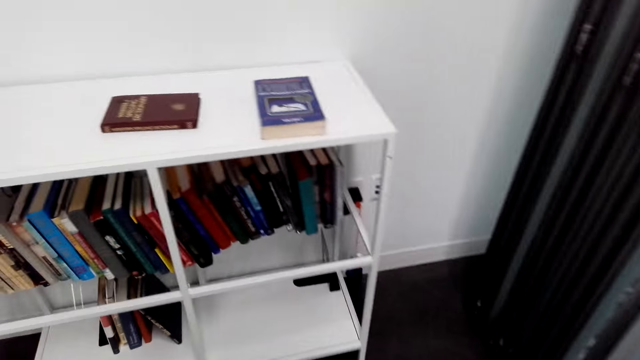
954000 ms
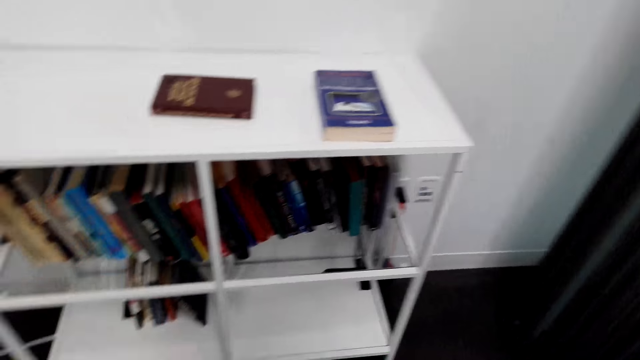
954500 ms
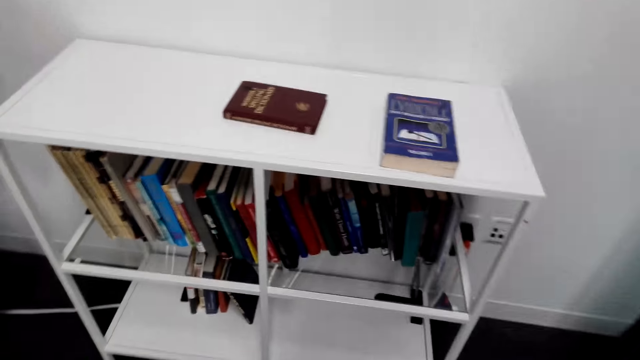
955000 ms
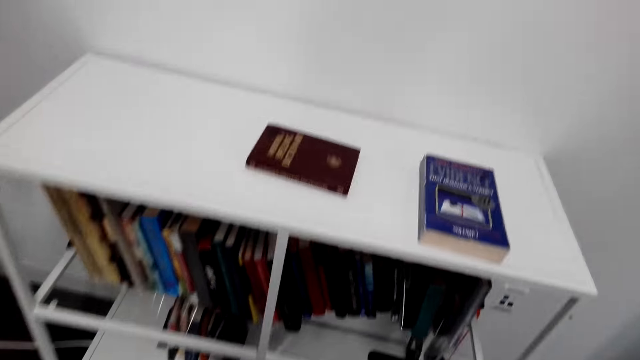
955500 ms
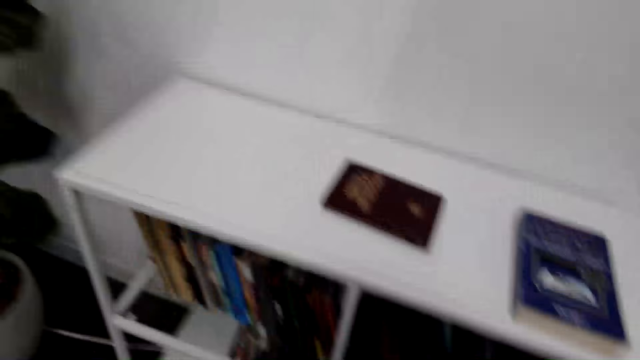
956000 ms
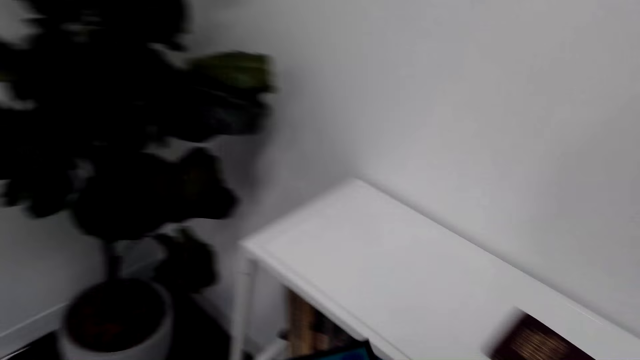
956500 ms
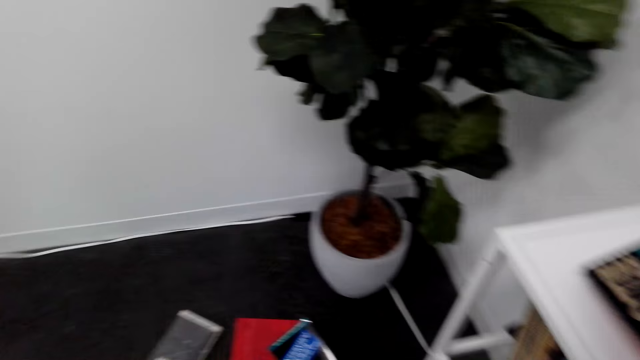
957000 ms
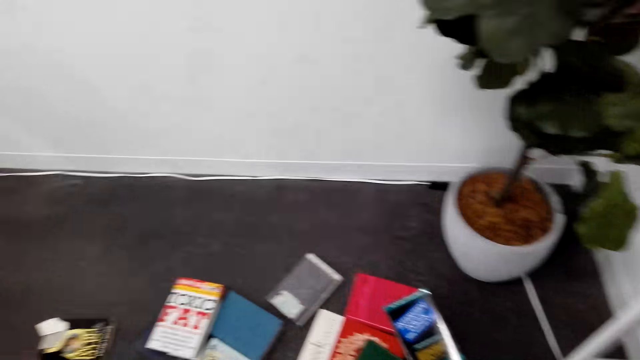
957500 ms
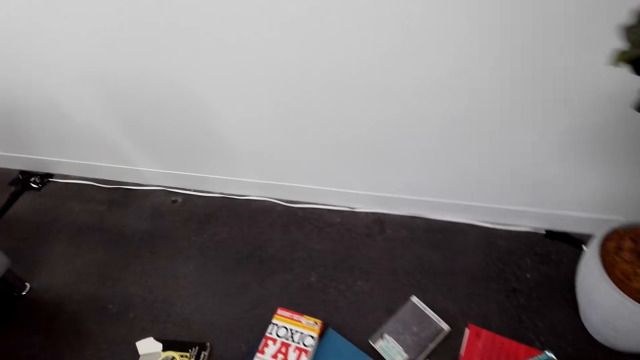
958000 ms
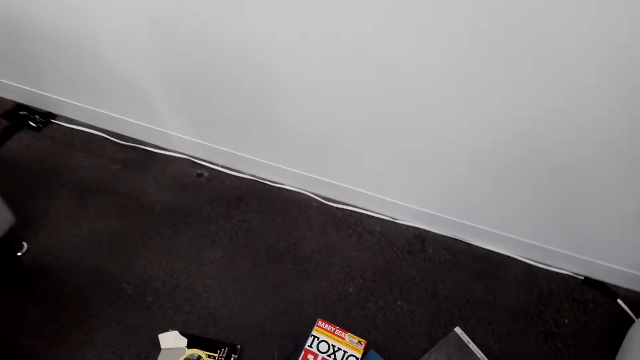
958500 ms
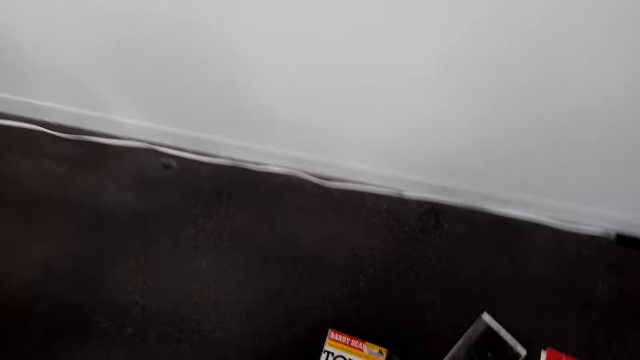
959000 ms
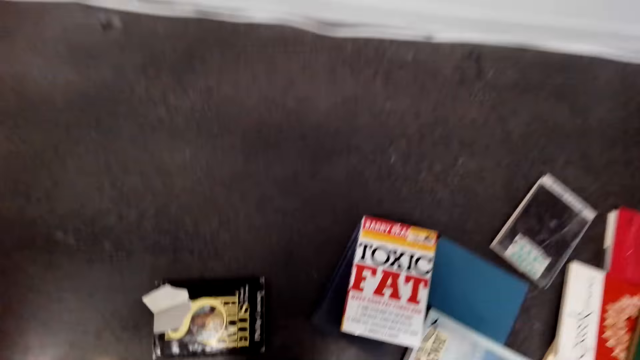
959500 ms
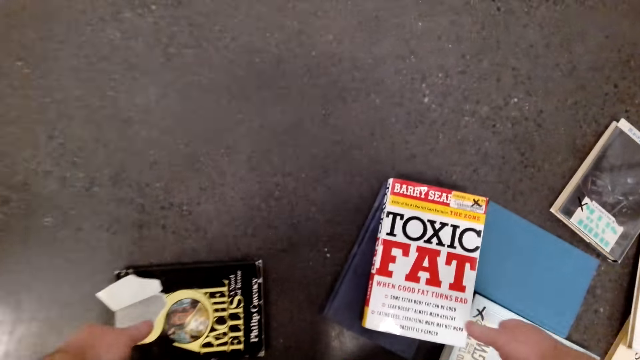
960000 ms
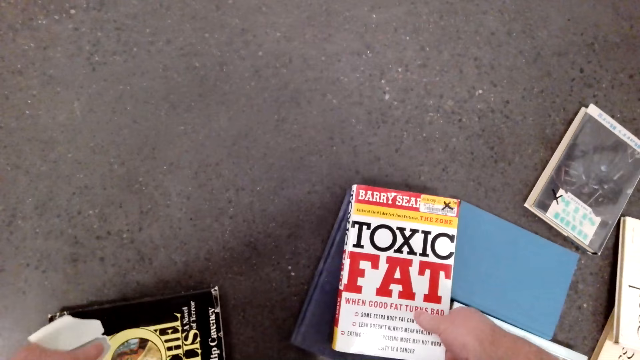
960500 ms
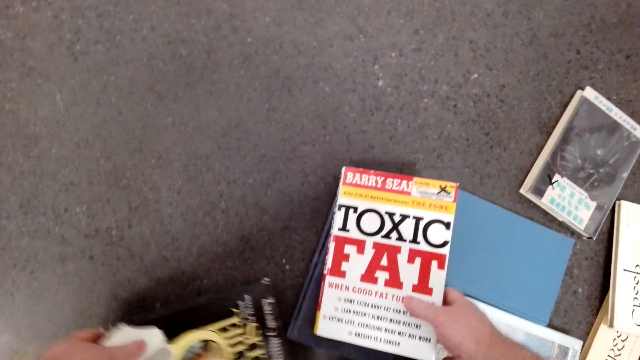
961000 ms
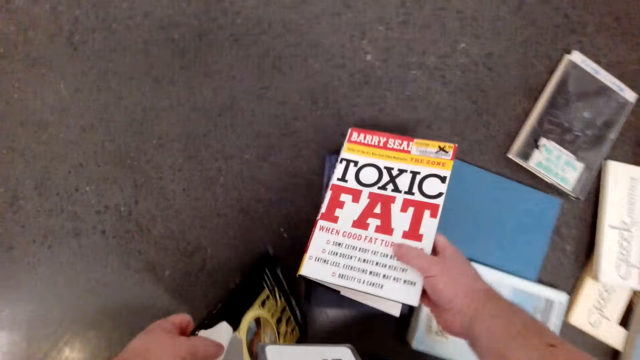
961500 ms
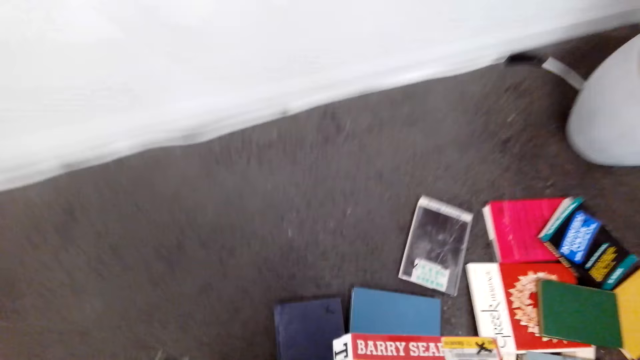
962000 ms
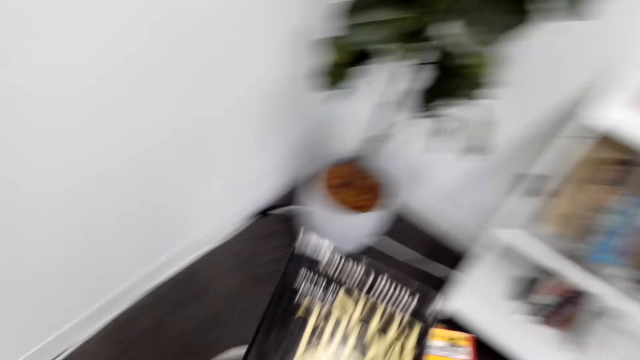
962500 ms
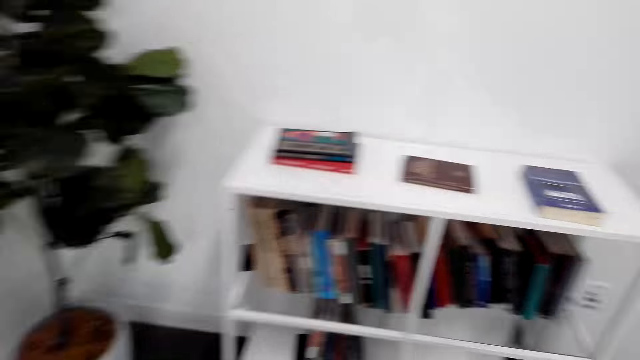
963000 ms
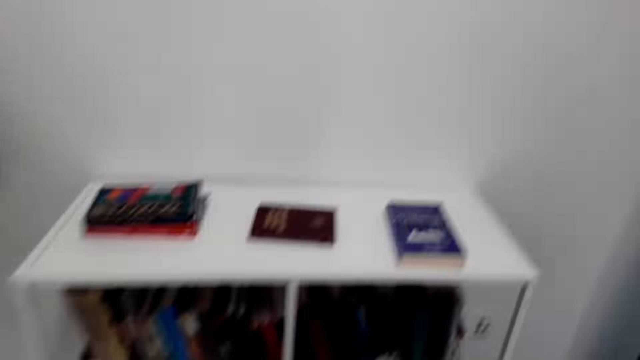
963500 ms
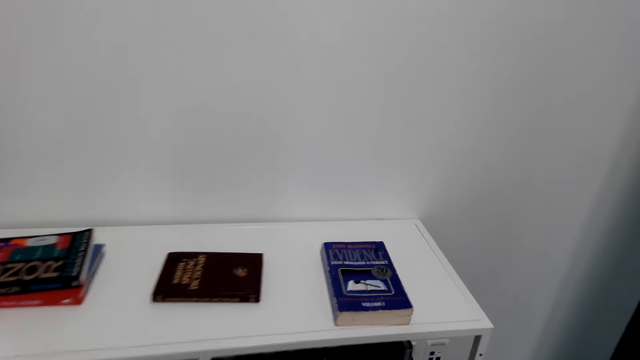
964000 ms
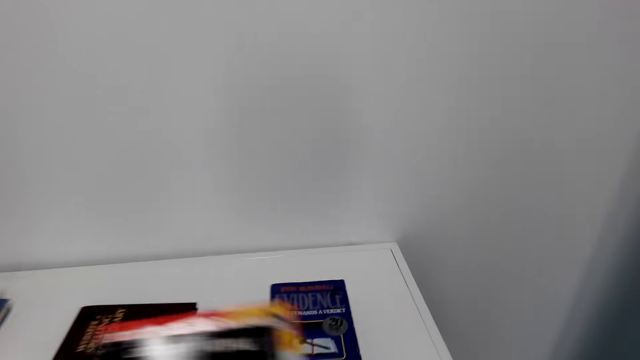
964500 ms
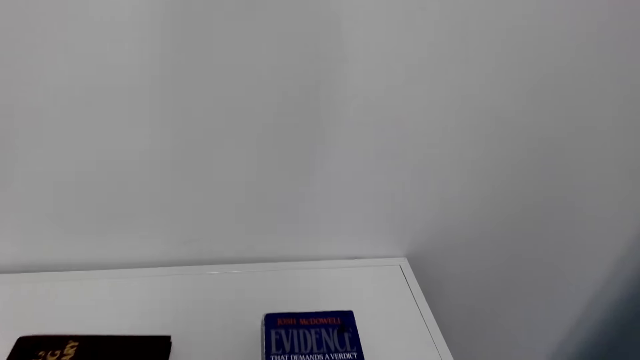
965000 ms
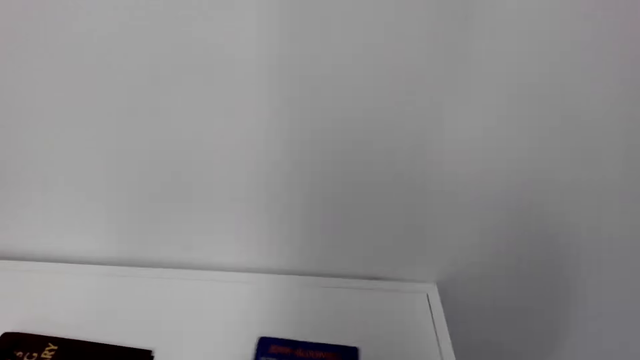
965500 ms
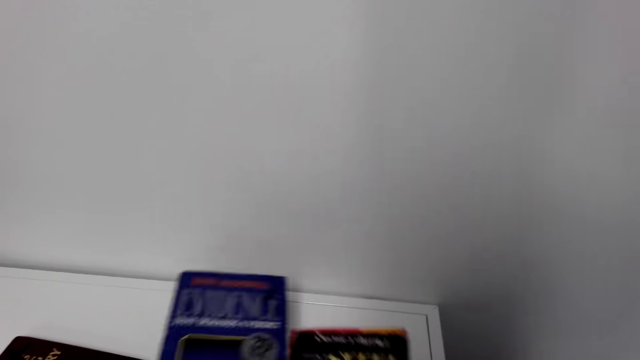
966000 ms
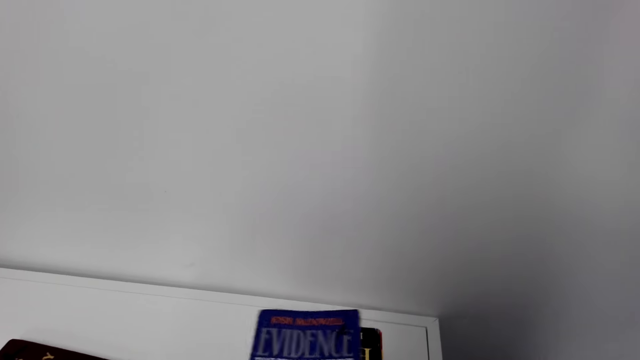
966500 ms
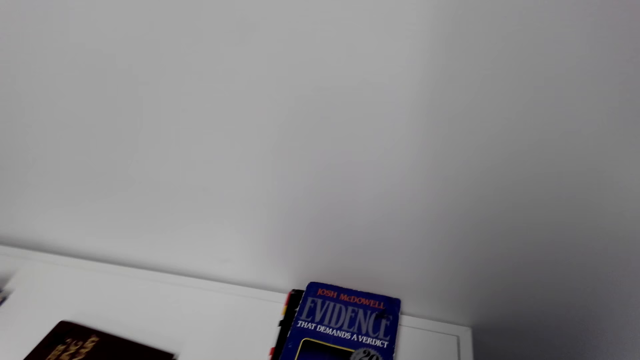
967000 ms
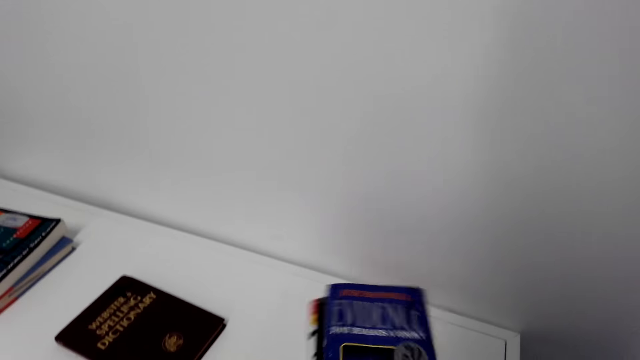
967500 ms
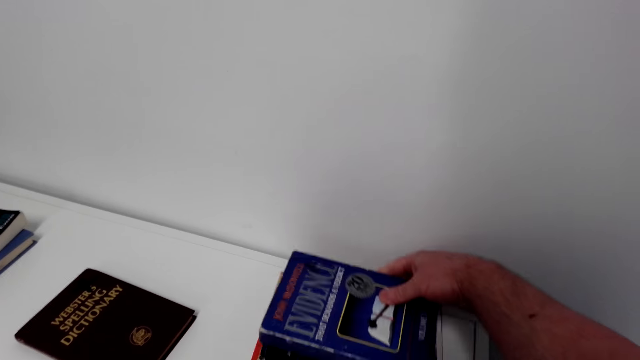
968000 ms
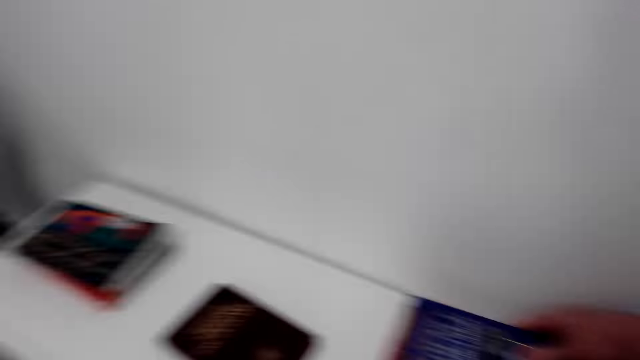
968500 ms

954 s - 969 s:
A person talks with the camera wearer. The camera wearer turns around the bookshop and talks with the person. The person talks with the camera wearer. The camera wearer picks a book from the floor. They pick the book again. They put the books on top of the shelf.

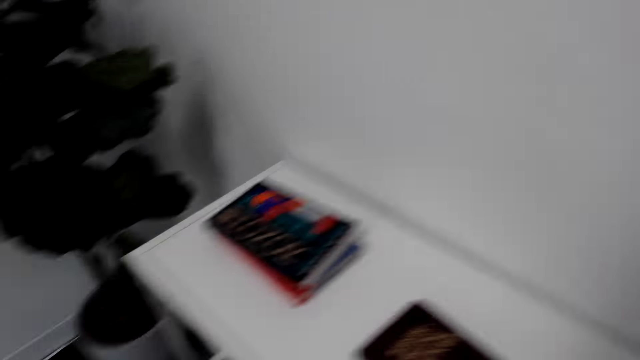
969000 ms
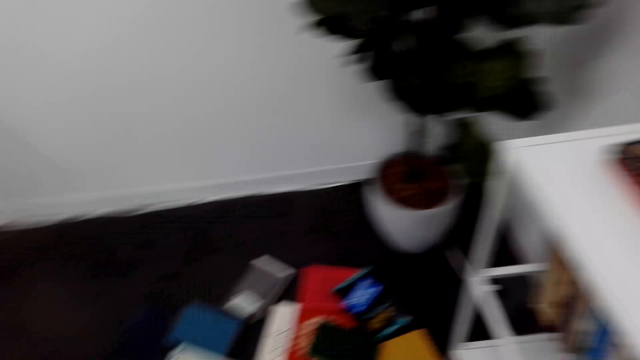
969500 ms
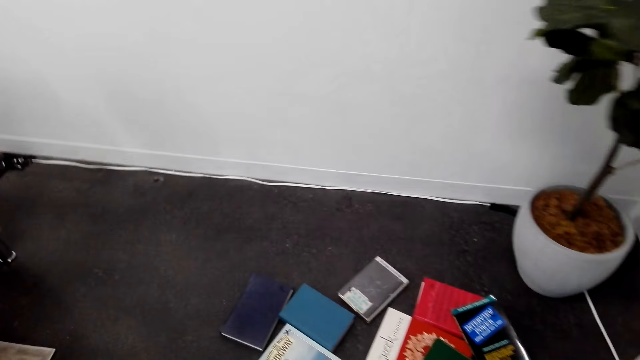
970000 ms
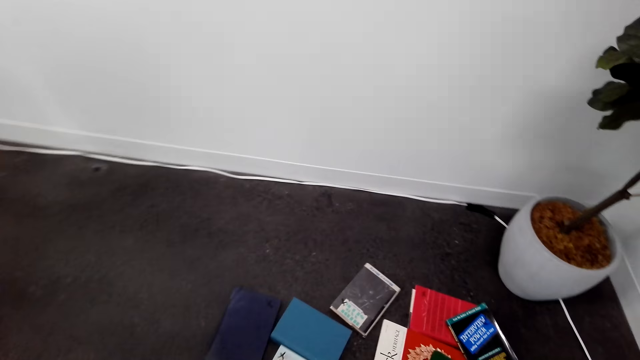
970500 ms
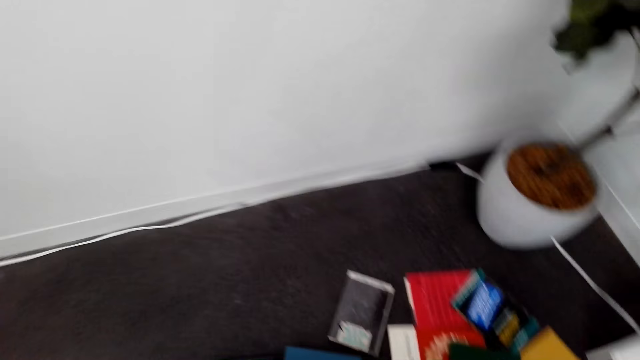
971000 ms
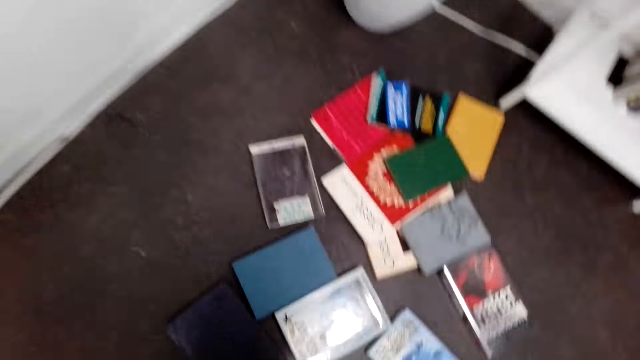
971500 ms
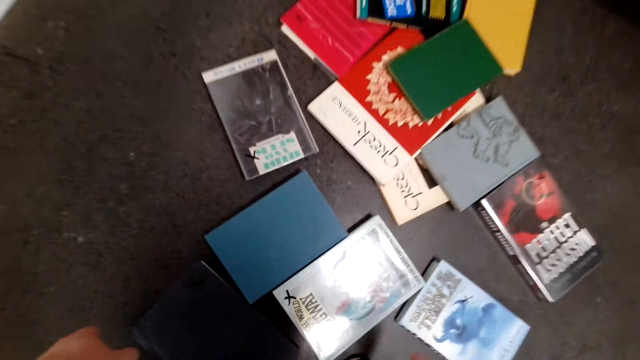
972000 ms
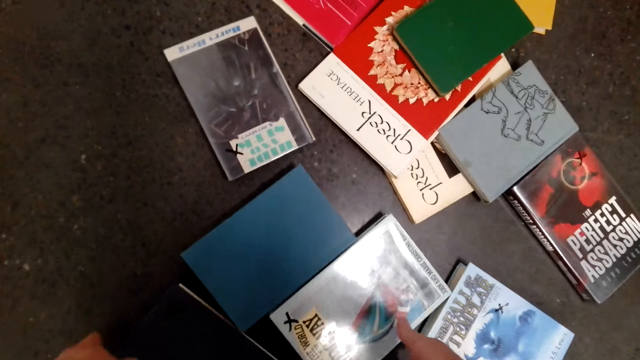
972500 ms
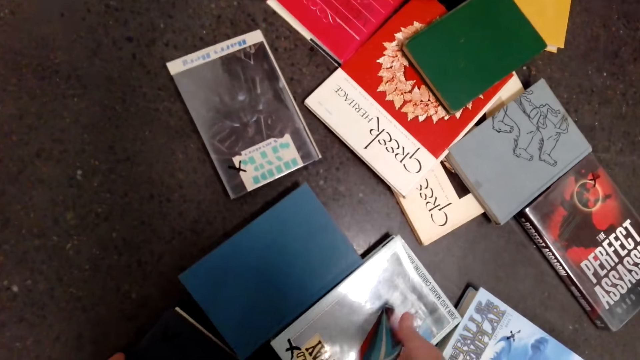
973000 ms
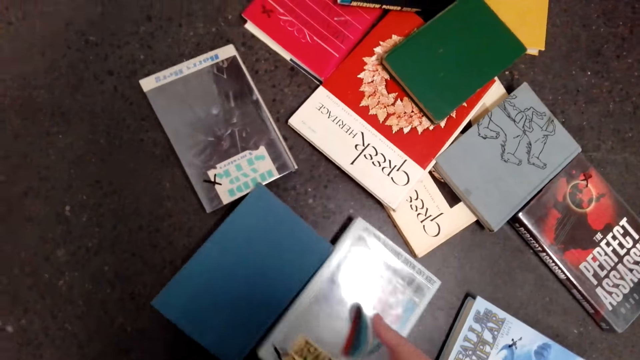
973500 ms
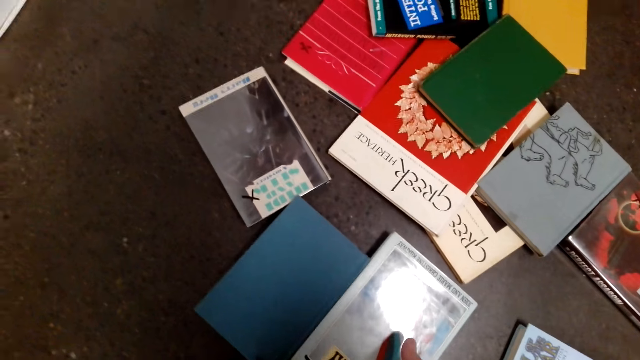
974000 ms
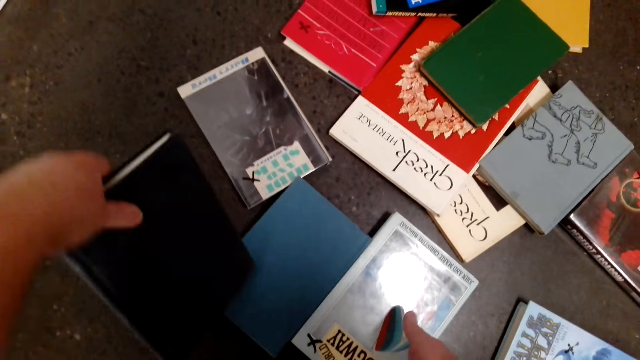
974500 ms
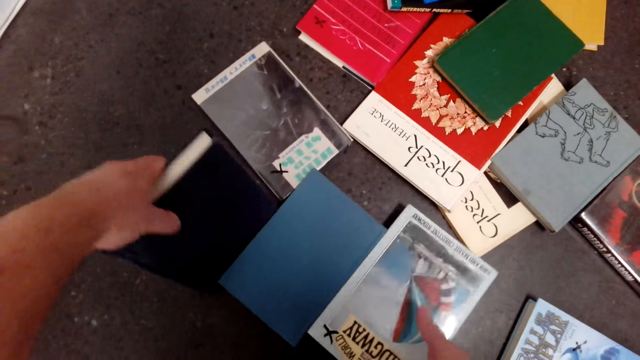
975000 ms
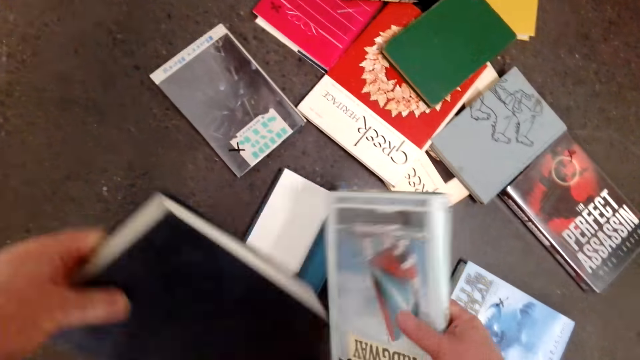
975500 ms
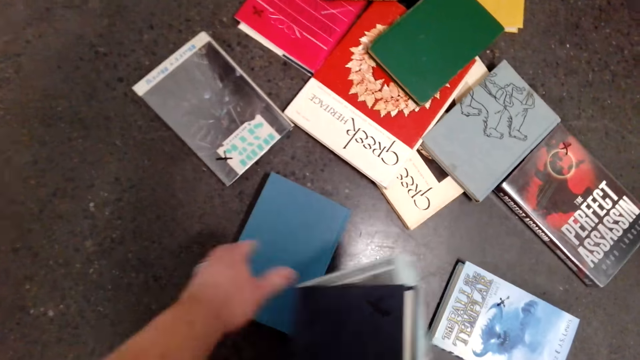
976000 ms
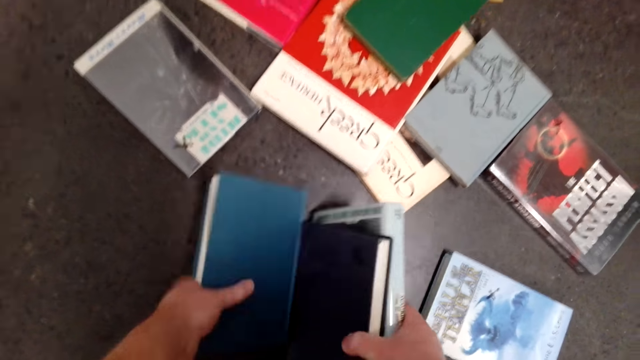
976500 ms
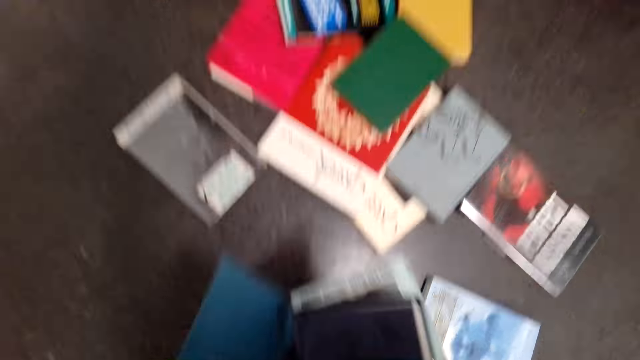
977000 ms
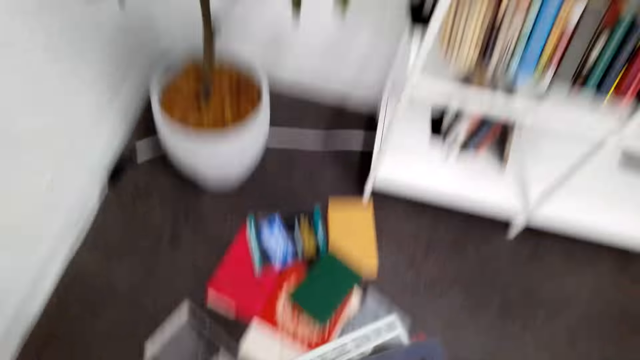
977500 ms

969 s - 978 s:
The camera wearer turns around the bookshop. They pick a book from the floor. They pick the book again. They pick another book from the floor.
